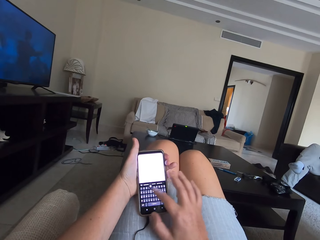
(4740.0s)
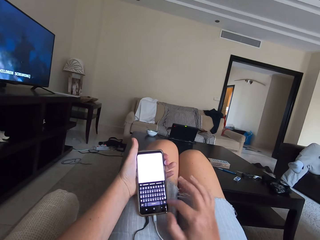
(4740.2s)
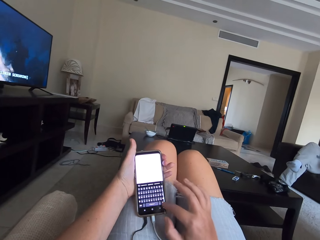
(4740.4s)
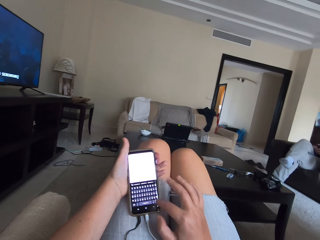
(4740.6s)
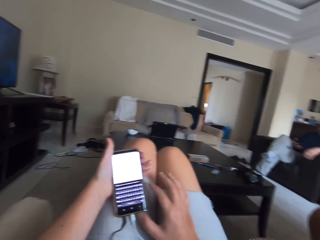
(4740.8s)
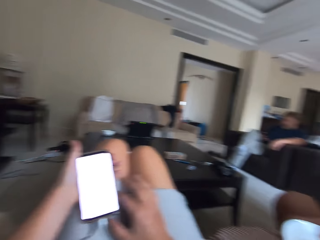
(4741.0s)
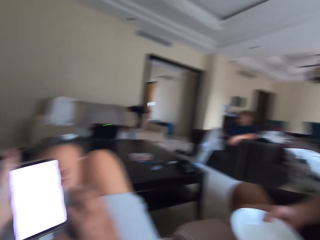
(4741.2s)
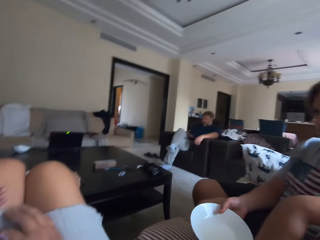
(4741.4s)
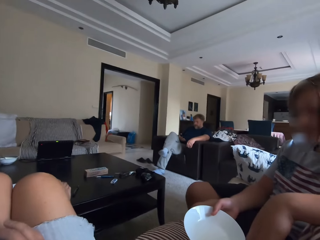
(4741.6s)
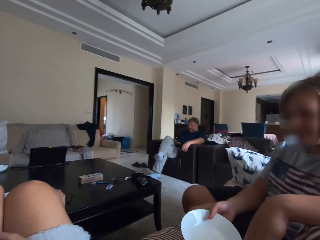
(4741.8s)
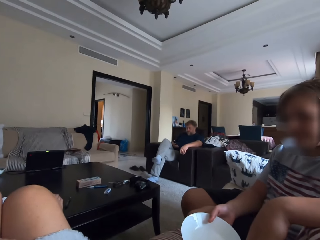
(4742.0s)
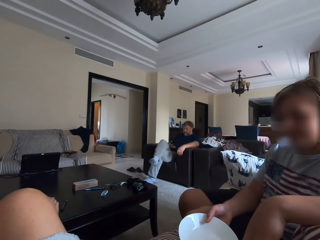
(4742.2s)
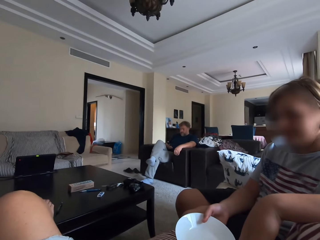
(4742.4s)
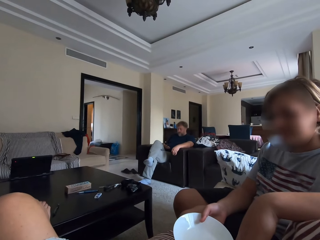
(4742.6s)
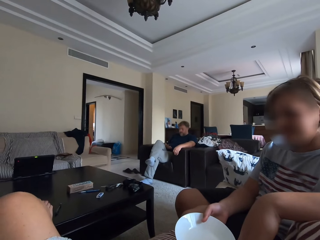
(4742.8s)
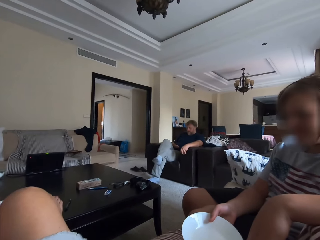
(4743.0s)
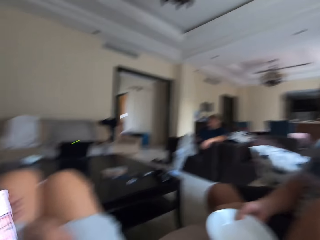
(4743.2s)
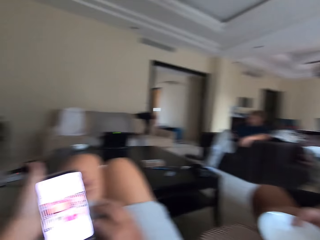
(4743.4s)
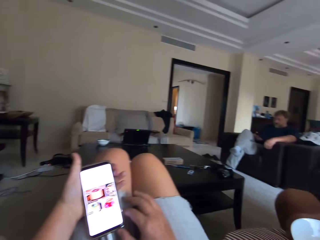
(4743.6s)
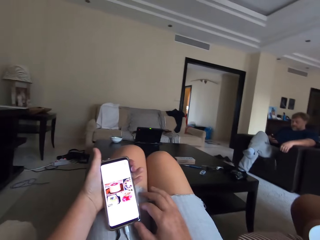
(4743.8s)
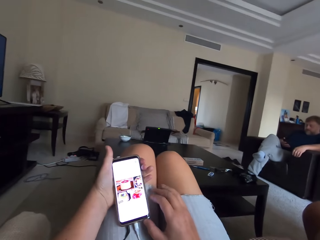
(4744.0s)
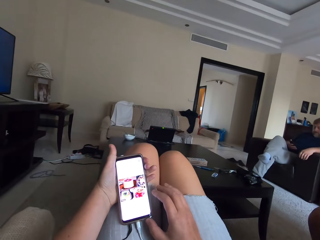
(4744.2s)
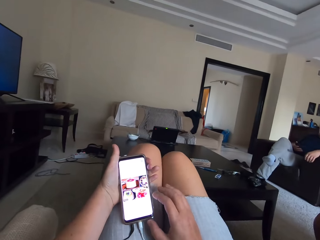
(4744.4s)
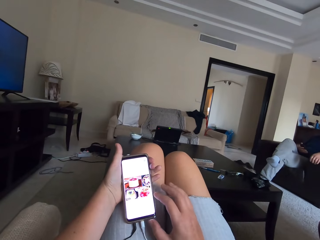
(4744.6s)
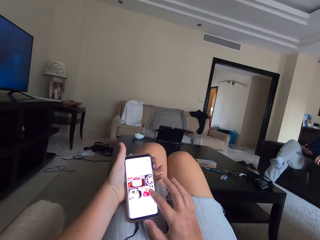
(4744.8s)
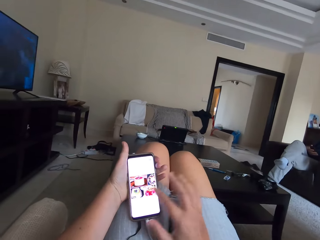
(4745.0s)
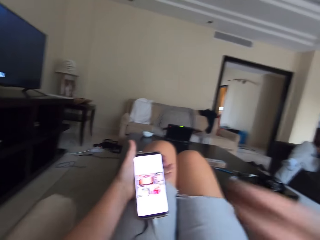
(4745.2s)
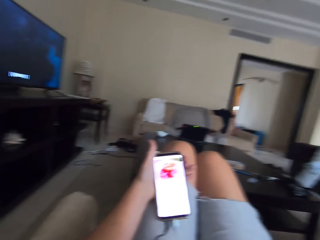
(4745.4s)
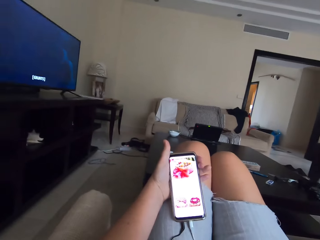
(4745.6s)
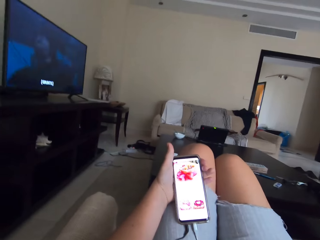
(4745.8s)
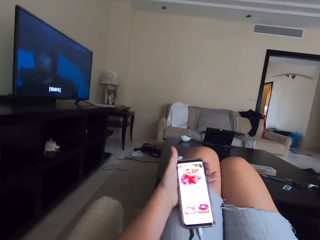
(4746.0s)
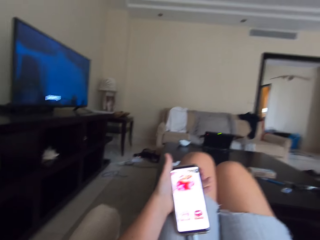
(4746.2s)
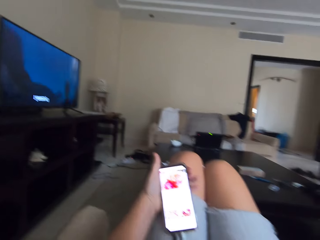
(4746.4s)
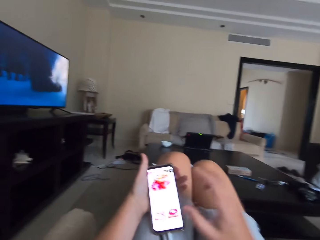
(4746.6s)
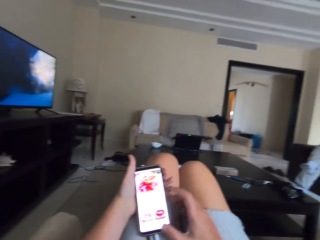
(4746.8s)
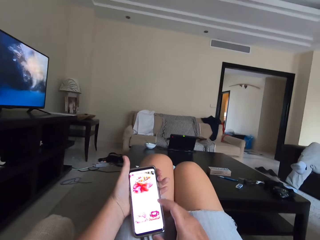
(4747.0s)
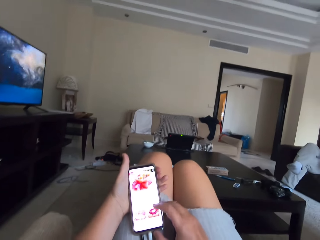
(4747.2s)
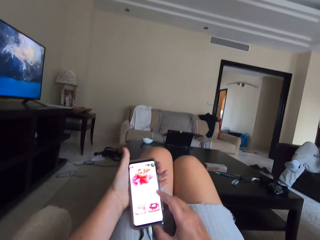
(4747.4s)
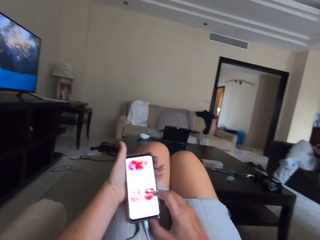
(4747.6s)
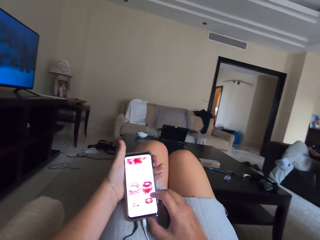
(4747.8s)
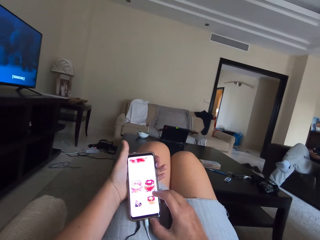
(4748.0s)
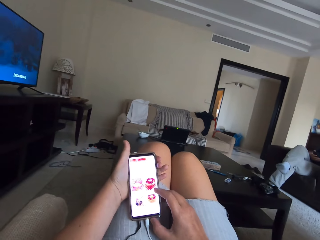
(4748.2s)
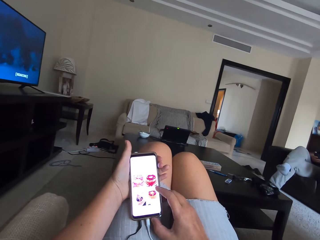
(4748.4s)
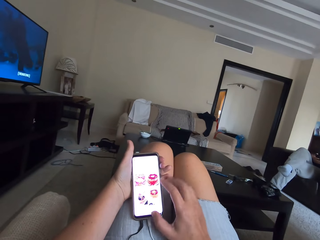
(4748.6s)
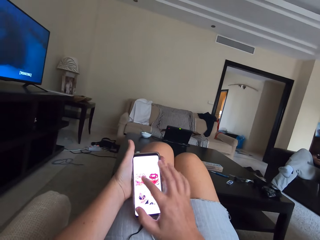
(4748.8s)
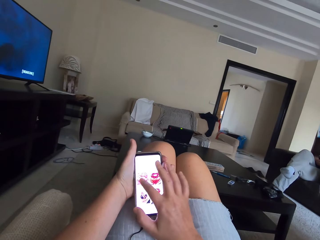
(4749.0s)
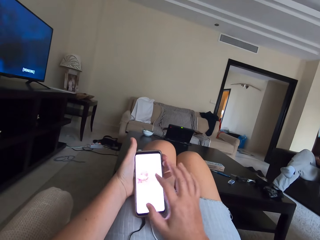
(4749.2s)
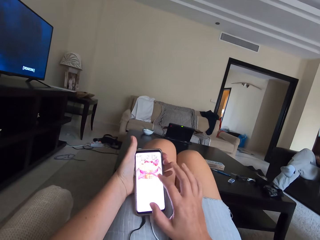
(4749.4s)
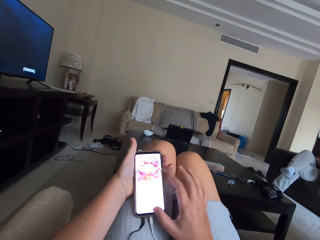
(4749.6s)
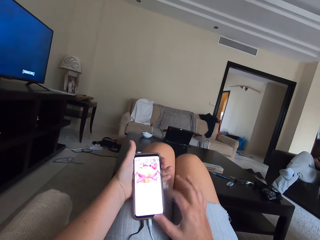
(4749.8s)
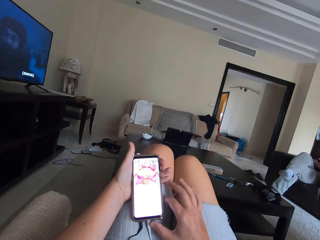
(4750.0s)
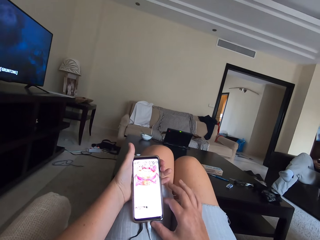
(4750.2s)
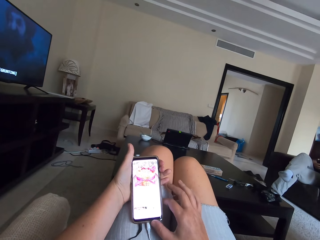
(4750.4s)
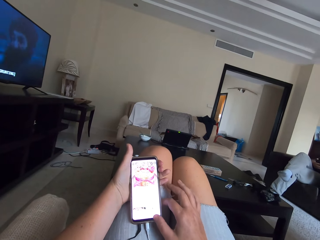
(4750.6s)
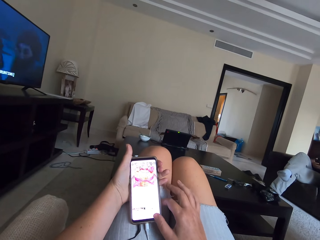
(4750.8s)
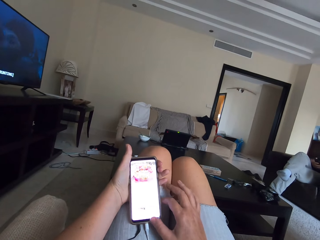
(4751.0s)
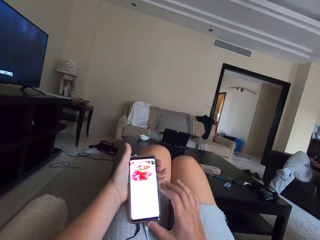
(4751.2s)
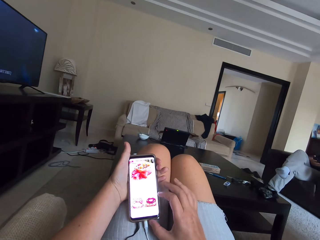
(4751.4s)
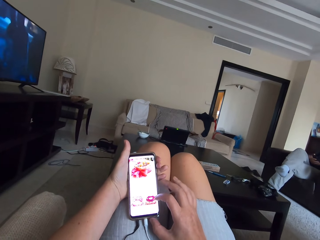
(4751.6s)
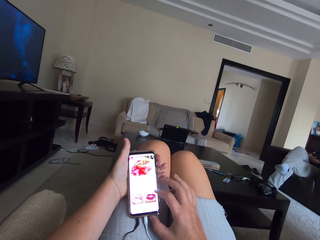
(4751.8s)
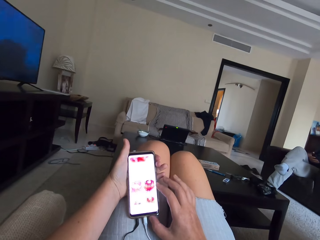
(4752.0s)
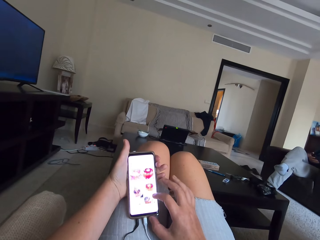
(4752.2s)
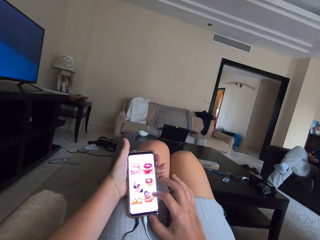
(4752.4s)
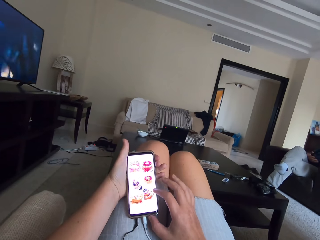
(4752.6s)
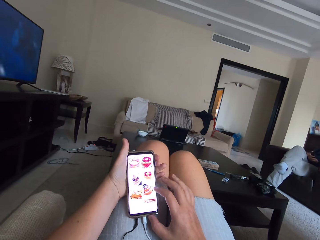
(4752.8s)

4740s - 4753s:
Someone talks. The camera wearer talks. They touch the face. They scroll on a phone.

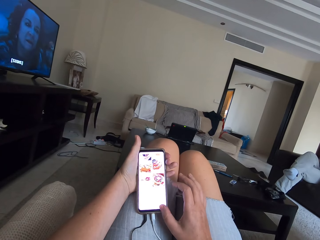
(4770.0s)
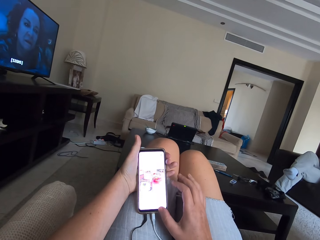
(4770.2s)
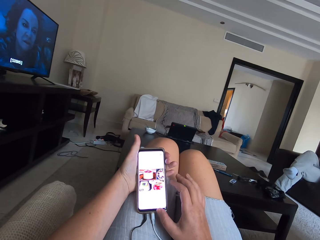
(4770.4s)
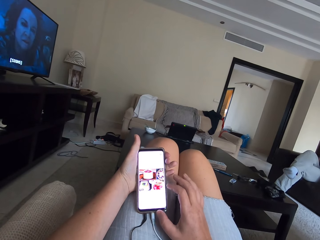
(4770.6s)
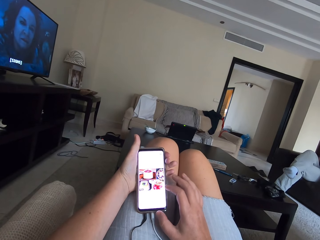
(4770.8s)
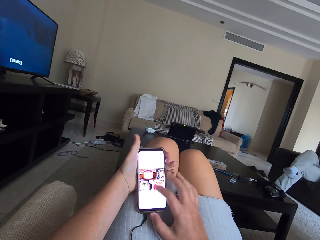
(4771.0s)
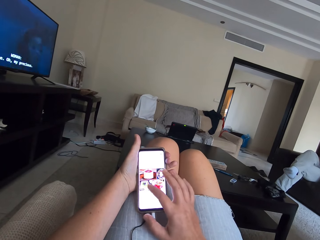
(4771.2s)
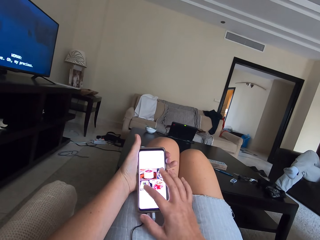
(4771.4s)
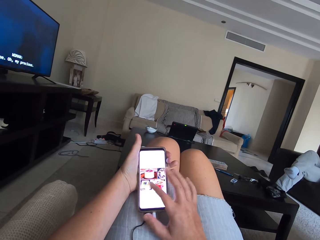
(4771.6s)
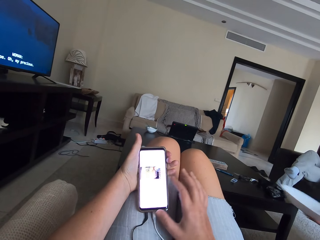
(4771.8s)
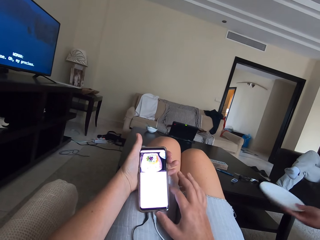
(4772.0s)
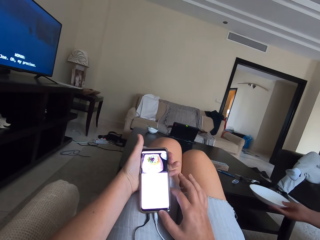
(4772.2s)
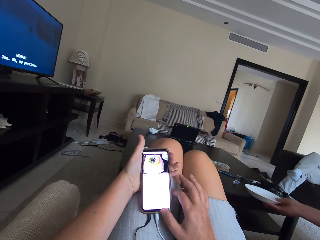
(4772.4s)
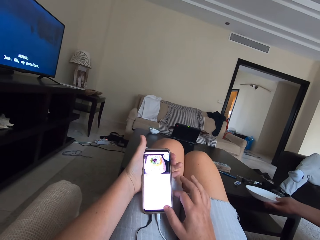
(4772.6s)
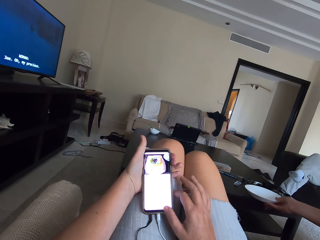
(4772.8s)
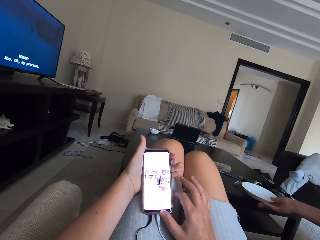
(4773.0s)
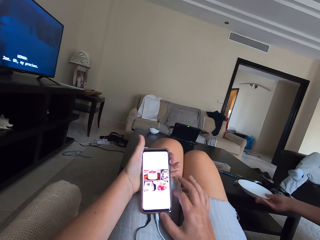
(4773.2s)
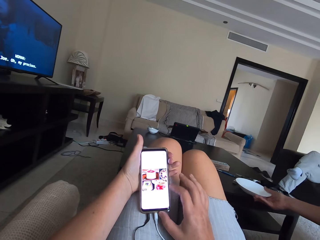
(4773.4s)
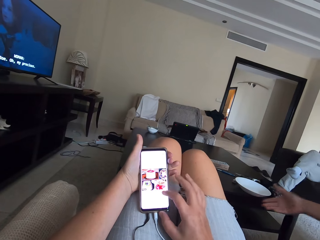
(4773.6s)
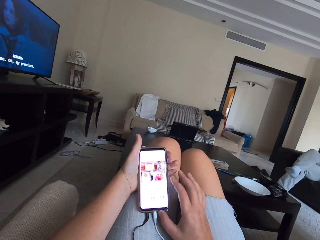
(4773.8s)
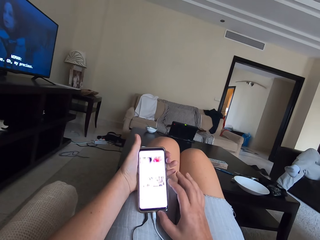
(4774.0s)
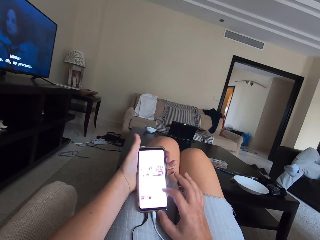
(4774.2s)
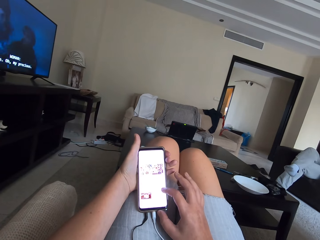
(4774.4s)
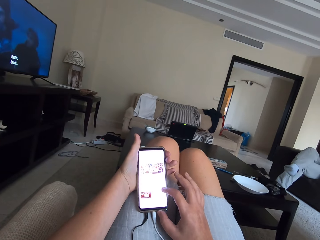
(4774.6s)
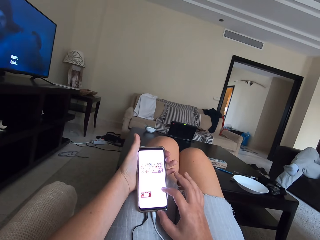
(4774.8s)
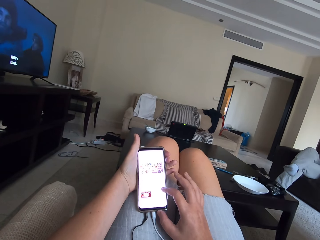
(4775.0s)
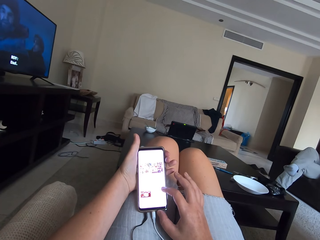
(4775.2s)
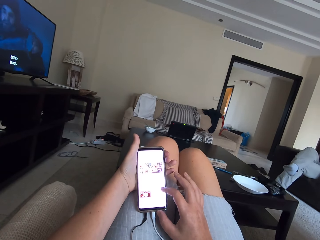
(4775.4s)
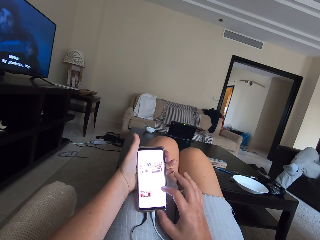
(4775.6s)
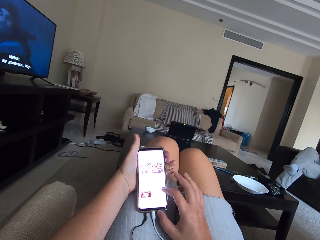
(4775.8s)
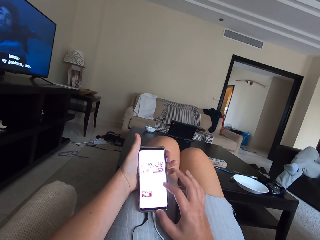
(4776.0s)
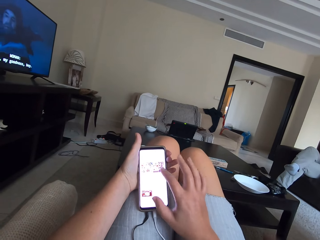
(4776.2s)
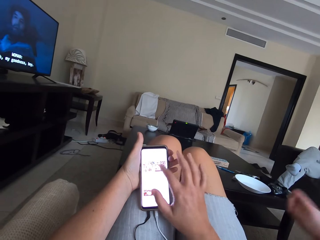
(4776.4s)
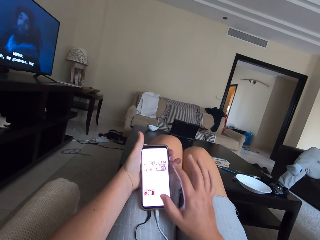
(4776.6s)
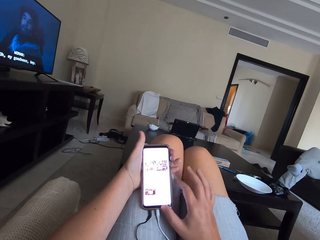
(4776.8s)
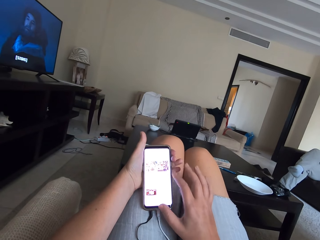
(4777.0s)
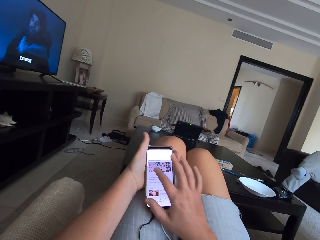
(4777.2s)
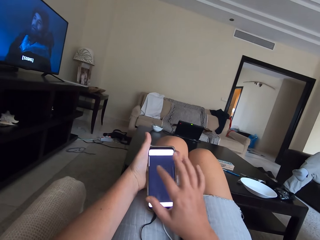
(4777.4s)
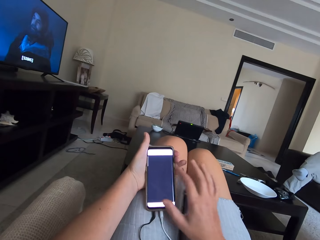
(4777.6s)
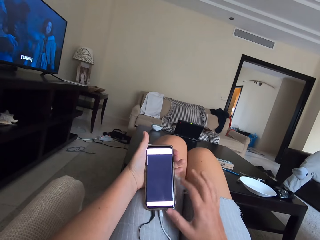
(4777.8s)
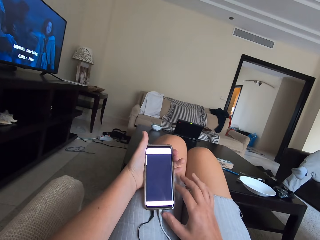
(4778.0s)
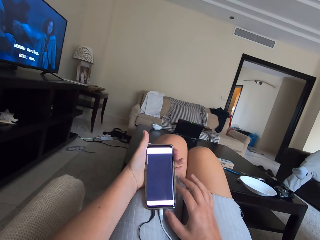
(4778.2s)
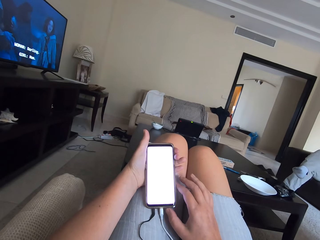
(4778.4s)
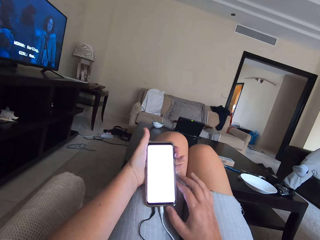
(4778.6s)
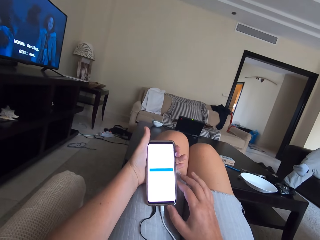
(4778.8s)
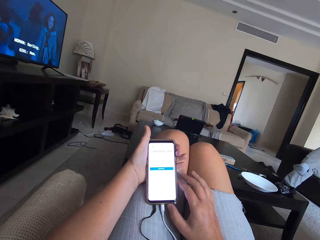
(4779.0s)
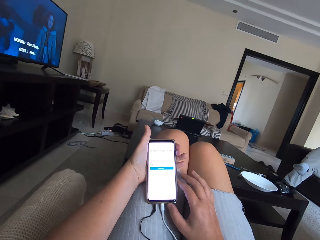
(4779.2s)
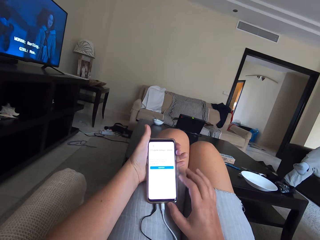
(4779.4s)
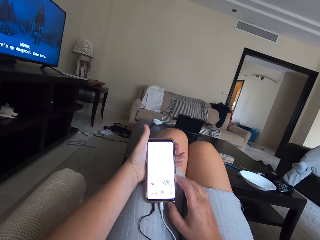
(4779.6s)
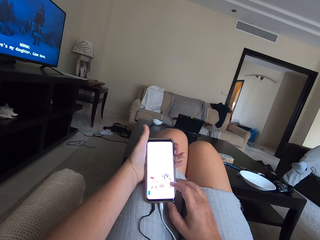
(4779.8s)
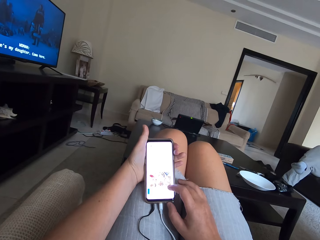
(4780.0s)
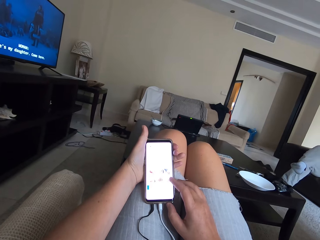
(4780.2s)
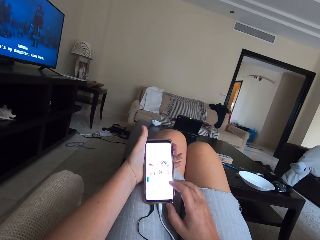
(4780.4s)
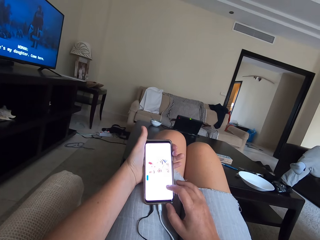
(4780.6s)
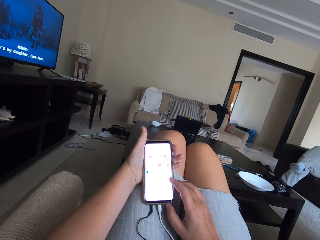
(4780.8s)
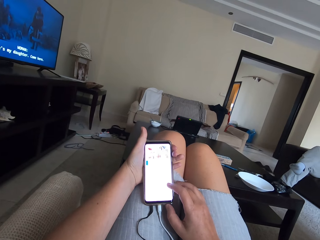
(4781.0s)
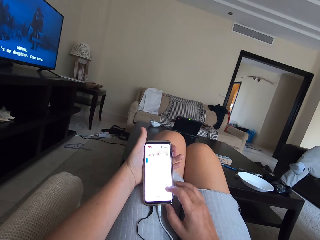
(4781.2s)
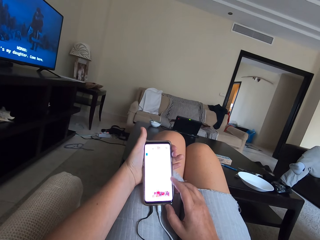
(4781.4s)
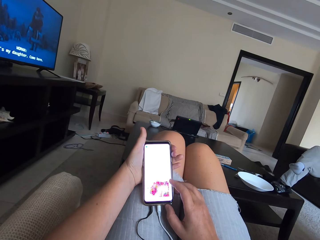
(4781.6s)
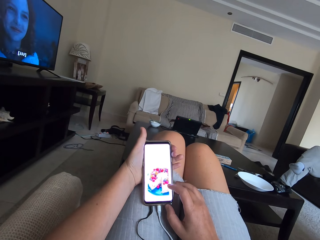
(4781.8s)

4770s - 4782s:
A person puts a plate on a table. The person lifts a hand.
